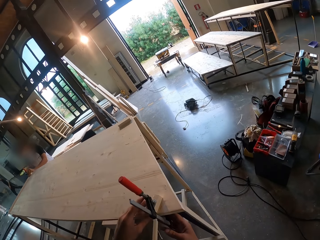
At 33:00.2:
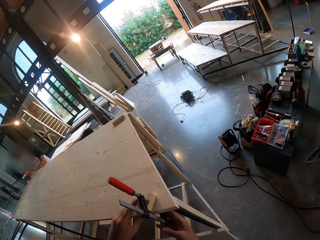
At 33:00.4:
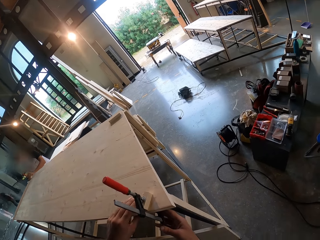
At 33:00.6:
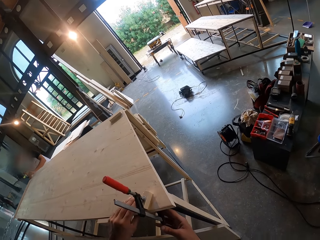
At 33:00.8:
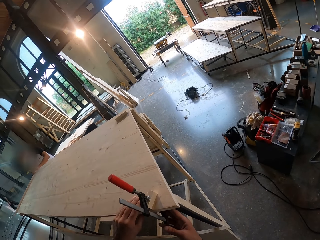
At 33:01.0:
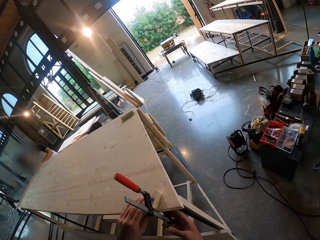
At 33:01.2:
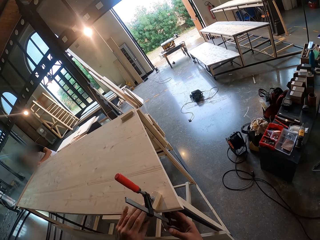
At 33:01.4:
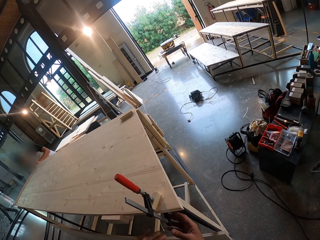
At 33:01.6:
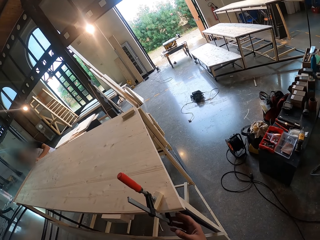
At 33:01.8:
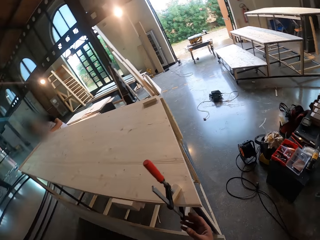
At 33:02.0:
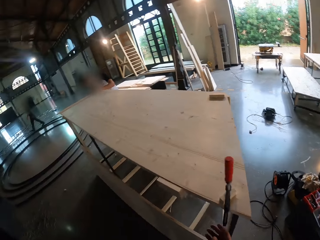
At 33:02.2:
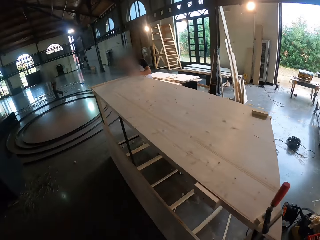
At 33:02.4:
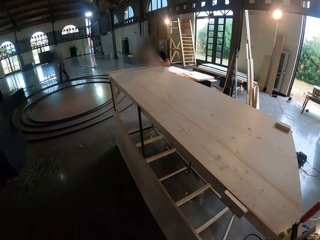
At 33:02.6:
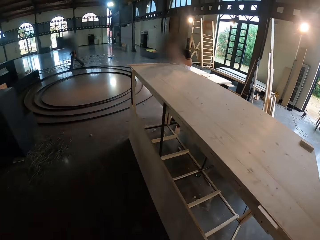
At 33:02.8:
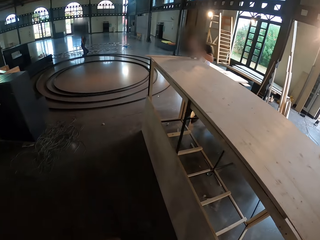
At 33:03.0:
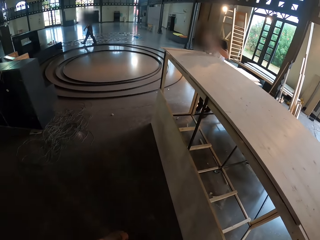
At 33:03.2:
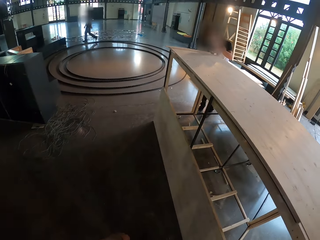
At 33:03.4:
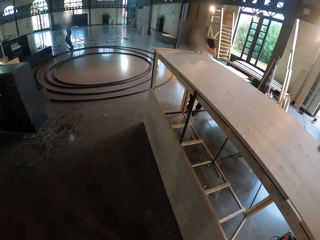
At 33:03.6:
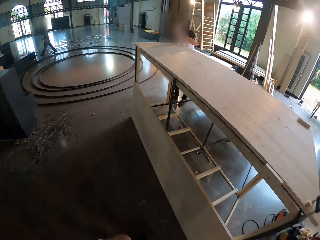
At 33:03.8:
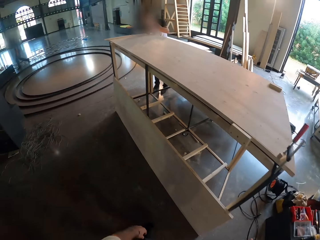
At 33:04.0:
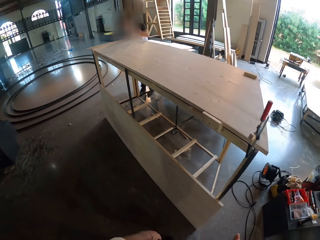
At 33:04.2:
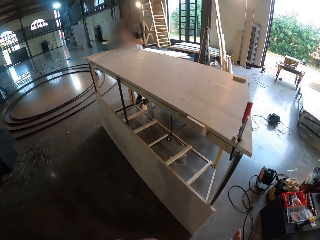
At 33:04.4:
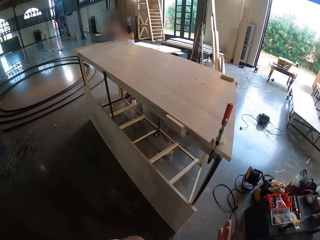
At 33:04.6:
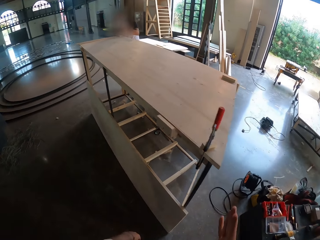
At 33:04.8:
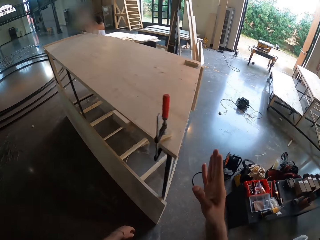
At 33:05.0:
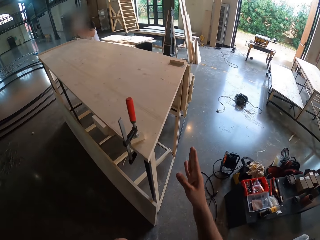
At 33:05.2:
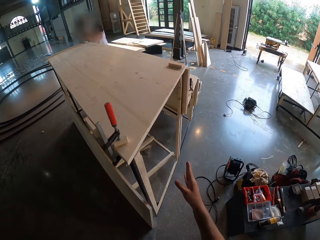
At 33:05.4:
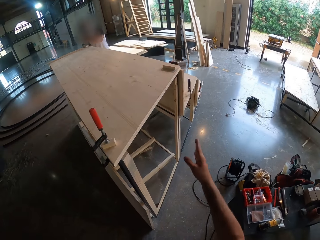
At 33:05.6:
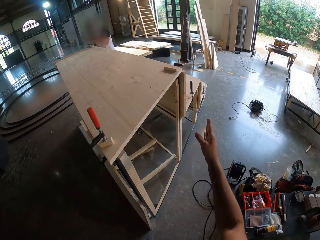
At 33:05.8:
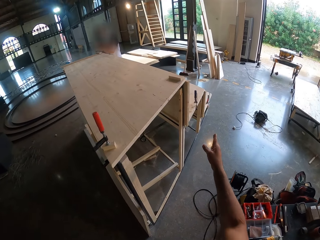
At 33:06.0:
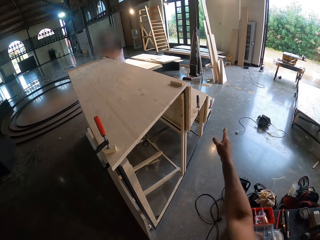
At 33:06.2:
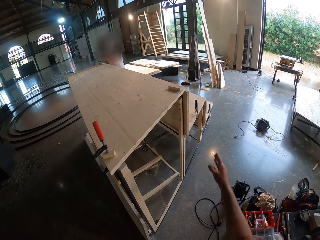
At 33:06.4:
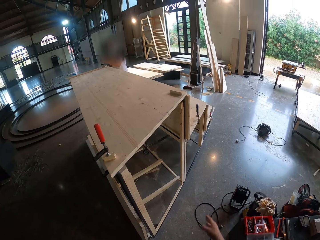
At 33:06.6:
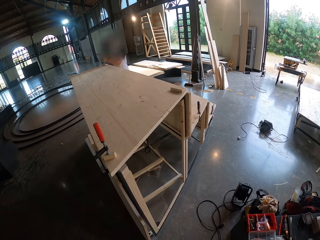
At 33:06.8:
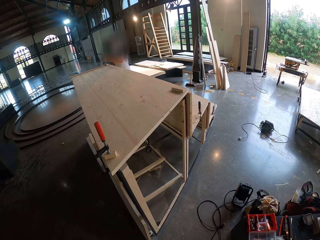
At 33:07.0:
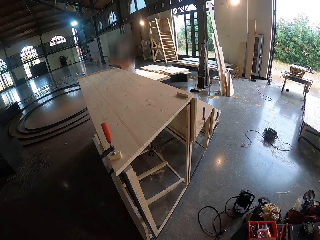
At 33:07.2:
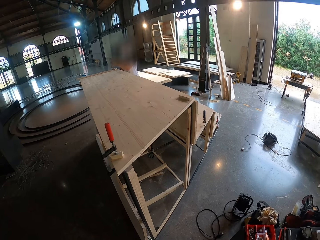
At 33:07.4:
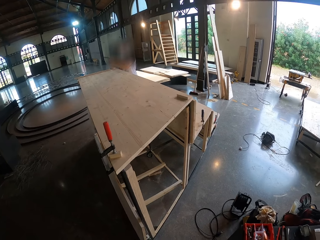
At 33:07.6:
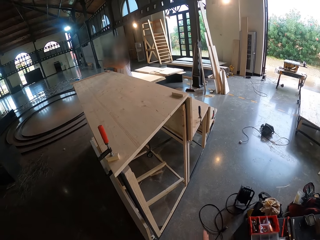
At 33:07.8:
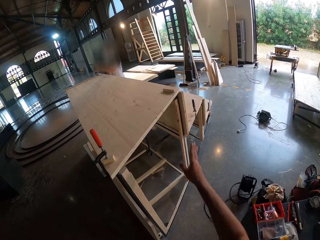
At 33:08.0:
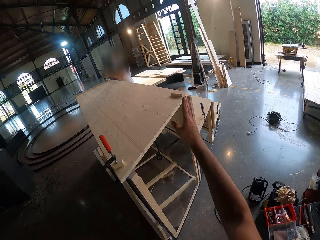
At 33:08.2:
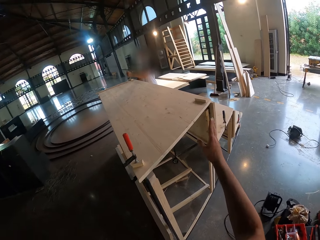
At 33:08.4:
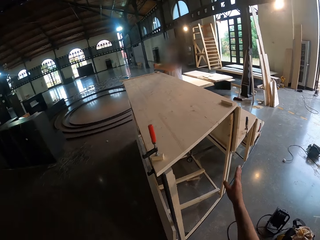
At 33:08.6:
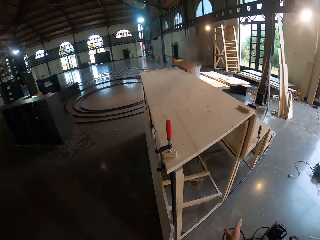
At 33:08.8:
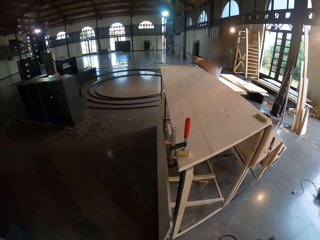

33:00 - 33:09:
The camera wearer walks around. He gestures with his right hand toward the table.

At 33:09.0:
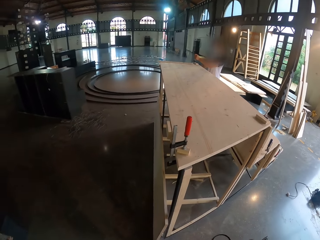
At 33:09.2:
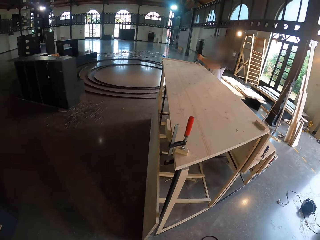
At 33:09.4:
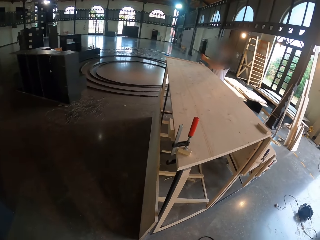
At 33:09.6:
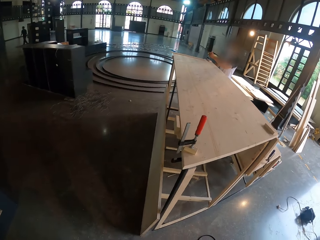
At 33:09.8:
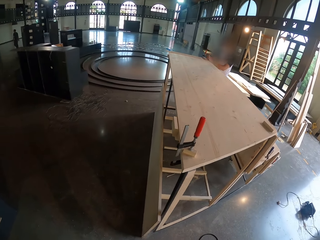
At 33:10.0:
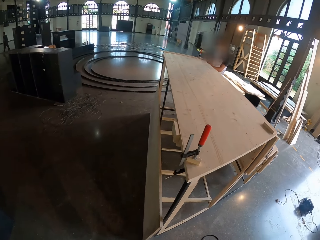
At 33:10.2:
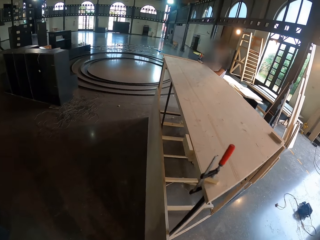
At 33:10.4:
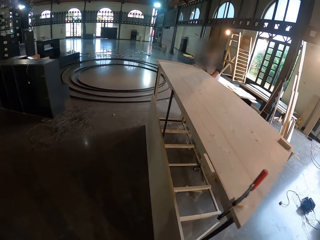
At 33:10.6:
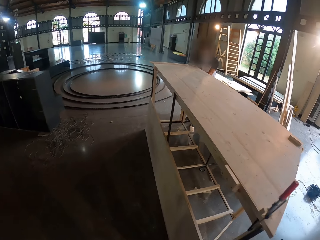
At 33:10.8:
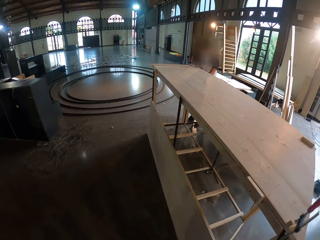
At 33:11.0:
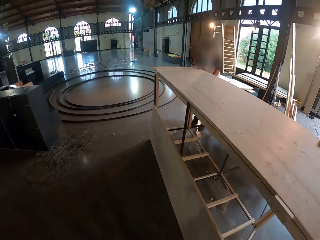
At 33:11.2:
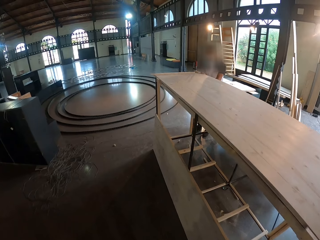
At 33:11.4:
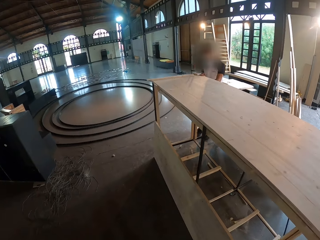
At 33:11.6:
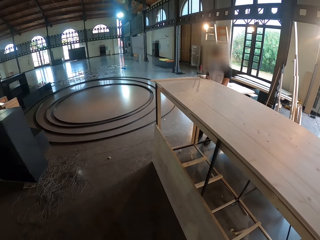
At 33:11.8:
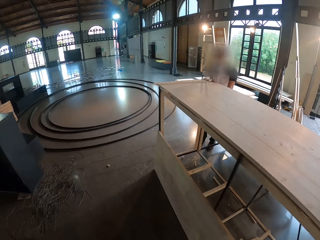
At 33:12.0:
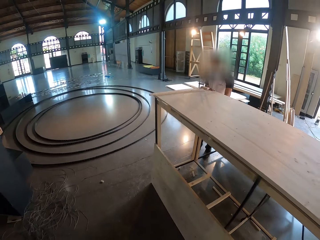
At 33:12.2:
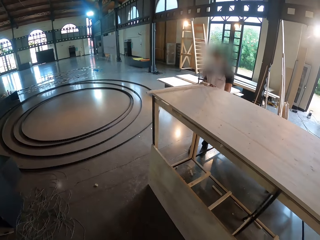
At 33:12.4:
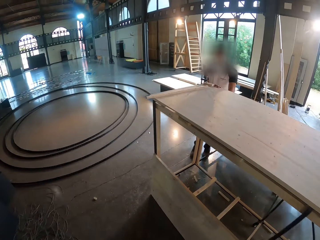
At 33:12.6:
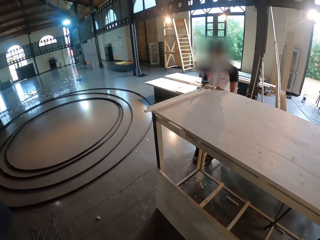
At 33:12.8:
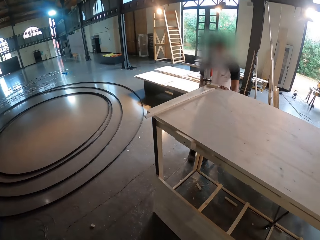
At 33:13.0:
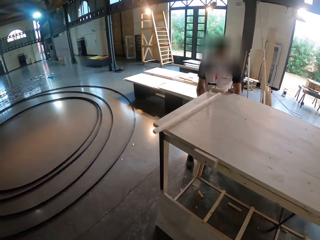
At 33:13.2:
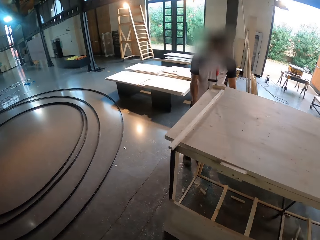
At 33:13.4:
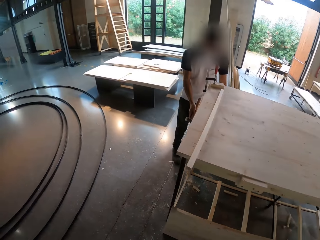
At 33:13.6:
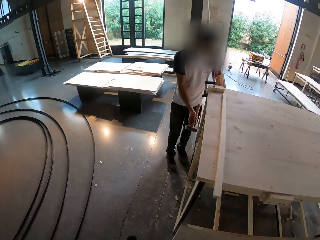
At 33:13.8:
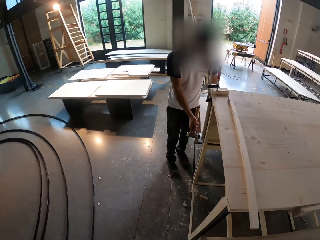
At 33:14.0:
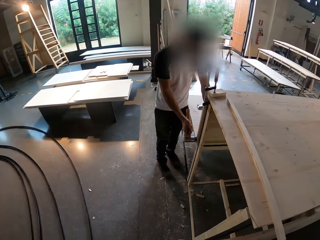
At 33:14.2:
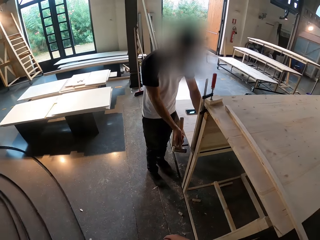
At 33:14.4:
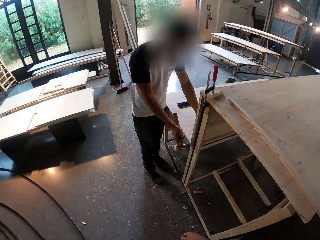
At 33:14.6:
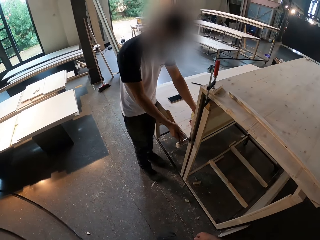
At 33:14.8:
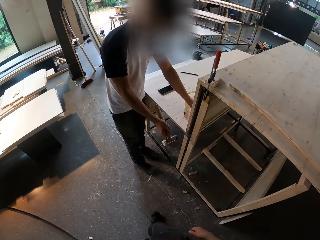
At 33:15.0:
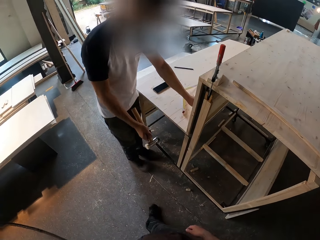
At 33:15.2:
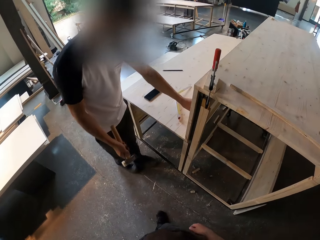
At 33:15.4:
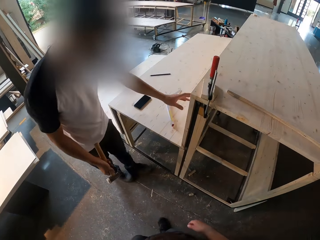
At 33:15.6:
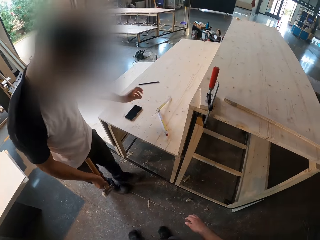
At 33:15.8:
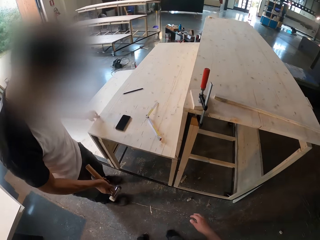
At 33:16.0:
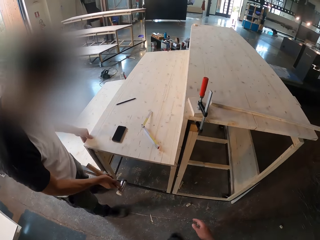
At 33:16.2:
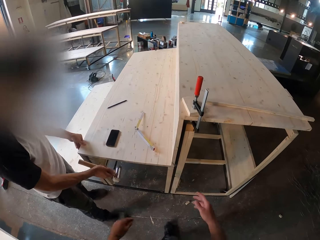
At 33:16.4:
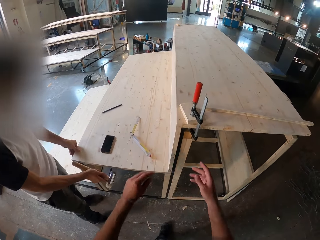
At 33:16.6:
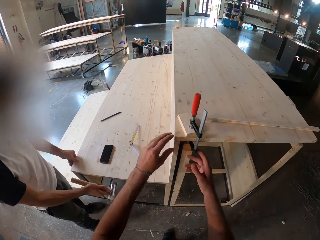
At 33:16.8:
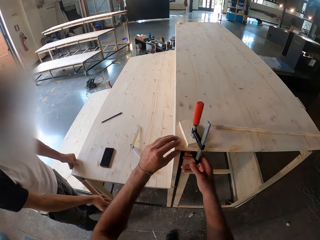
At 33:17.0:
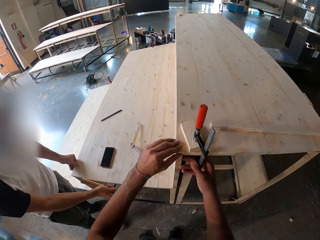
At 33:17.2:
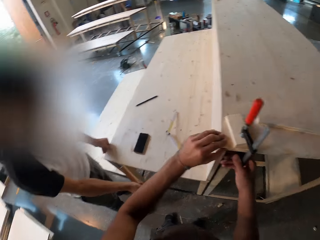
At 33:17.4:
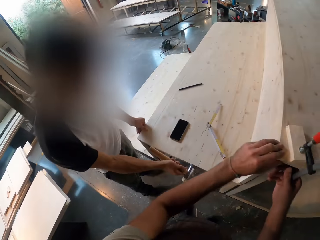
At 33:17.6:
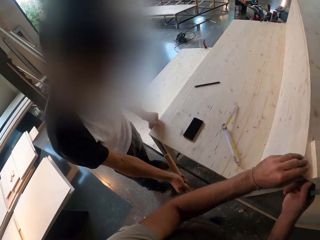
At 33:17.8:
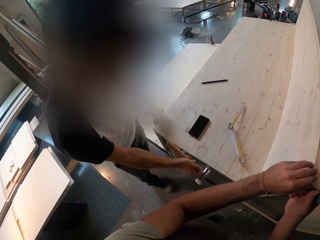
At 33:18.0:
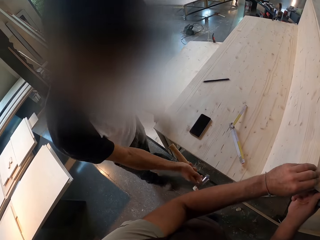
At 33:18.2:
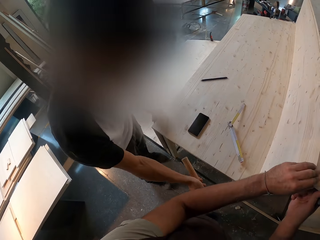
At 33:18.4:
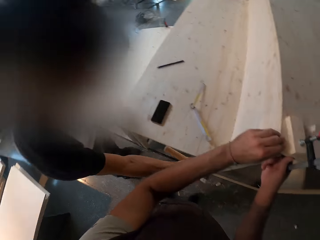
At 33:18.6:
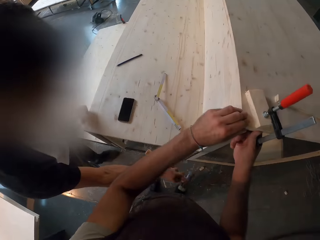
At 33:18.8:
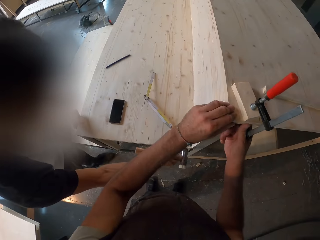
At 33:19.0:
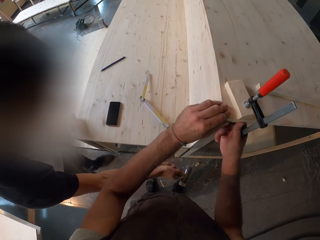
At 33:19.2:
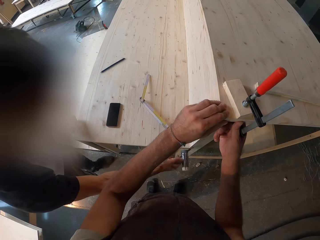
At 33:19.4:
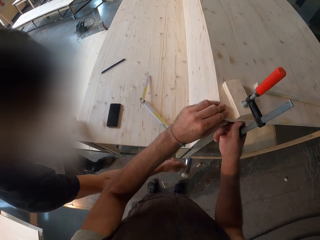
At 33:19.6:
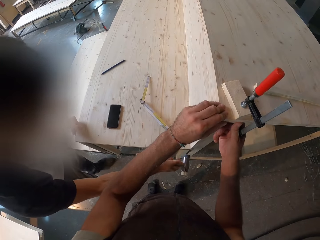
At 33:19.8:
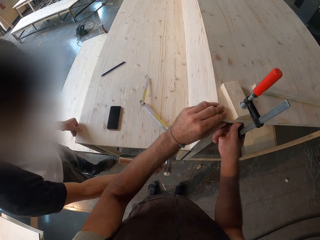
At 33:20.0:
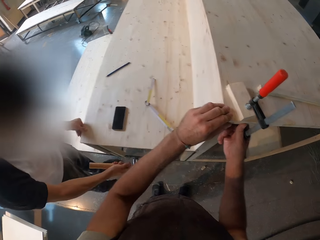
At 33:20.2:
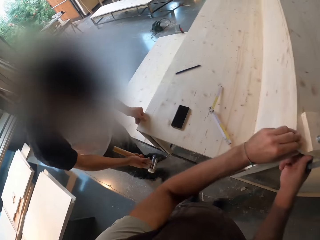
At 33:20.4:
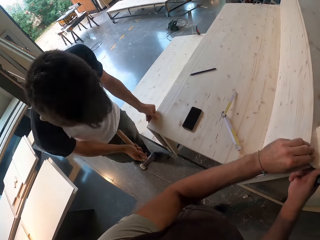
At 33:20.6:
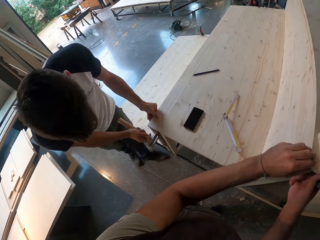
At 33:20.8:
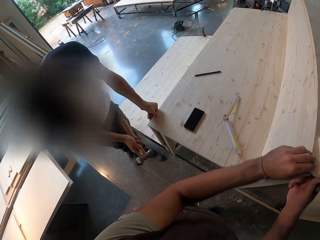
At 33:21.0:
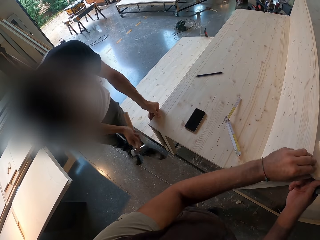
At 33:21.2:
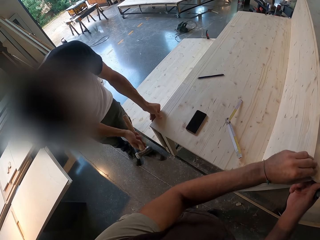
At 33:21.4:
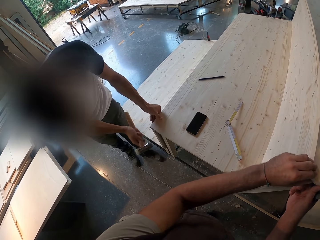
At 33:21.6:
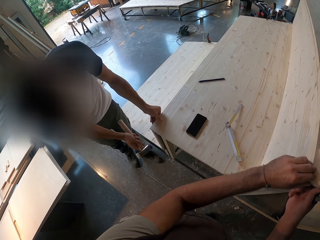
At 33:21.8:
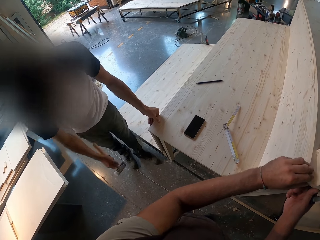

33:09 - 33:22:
The camera wearer moves to the man. He holds a clamp on the stage with his right hand. He fixes the G-clamp.
